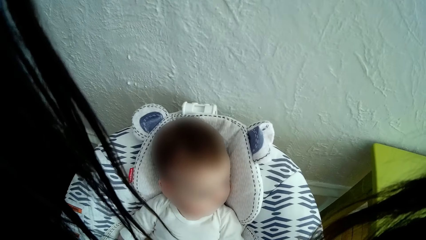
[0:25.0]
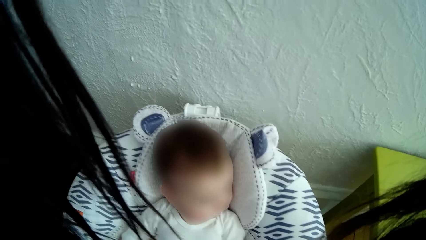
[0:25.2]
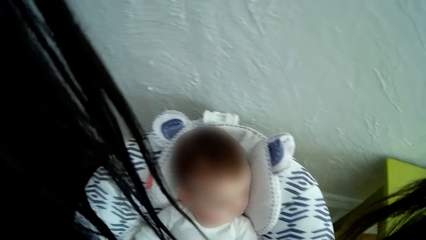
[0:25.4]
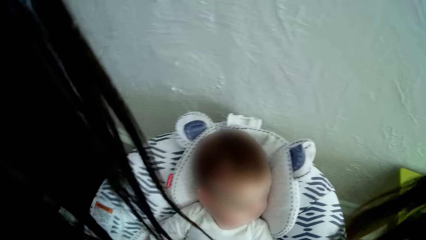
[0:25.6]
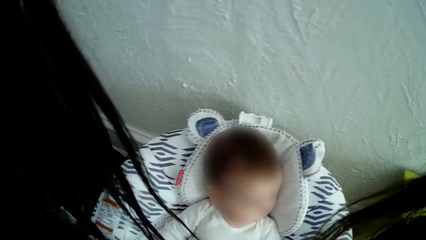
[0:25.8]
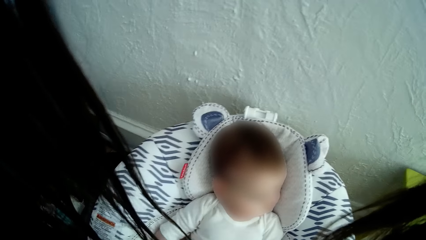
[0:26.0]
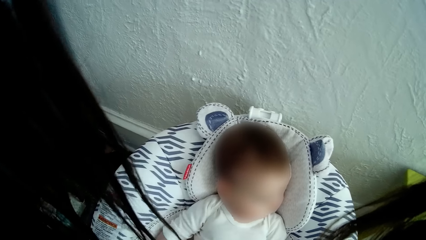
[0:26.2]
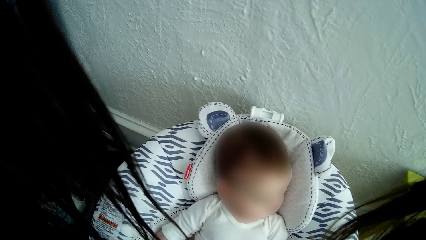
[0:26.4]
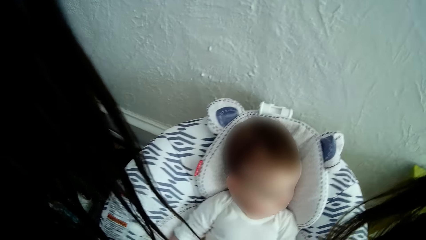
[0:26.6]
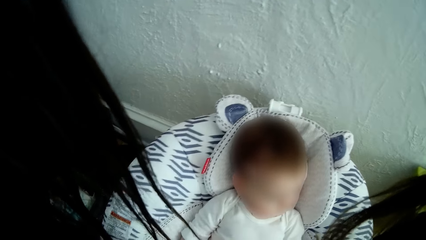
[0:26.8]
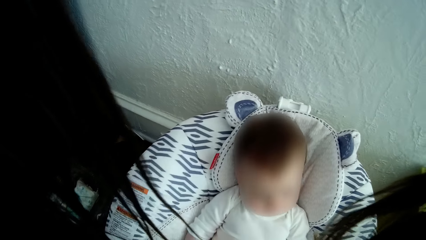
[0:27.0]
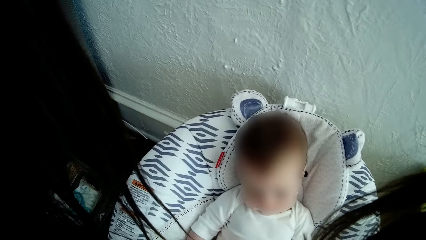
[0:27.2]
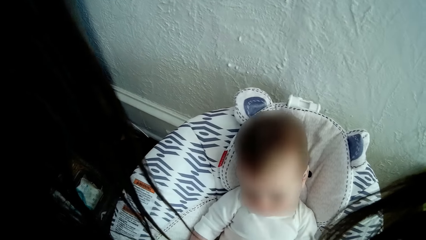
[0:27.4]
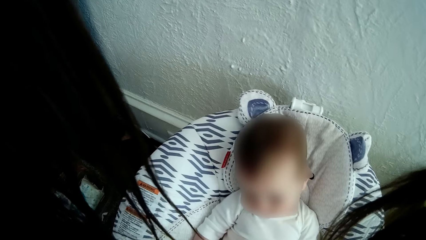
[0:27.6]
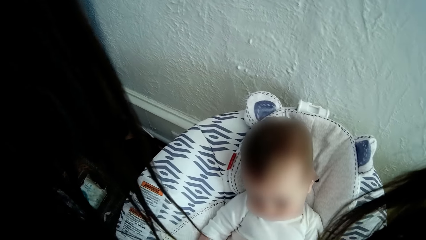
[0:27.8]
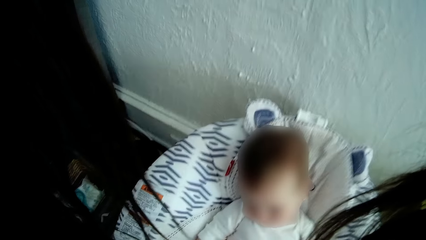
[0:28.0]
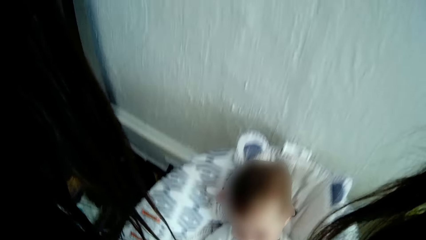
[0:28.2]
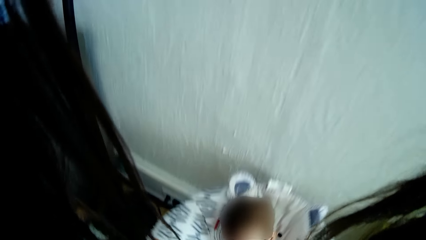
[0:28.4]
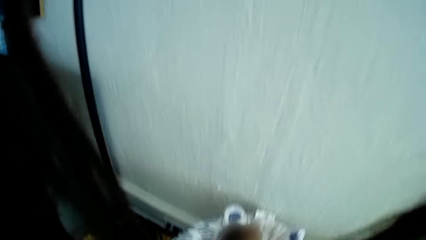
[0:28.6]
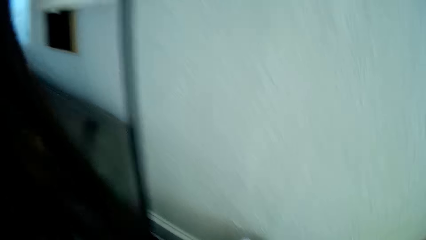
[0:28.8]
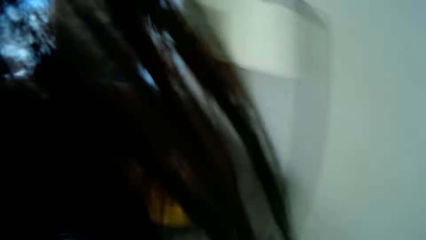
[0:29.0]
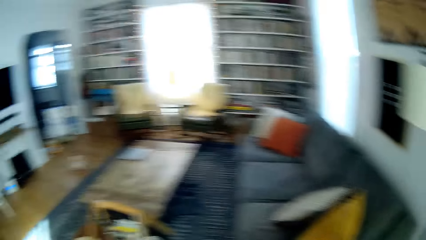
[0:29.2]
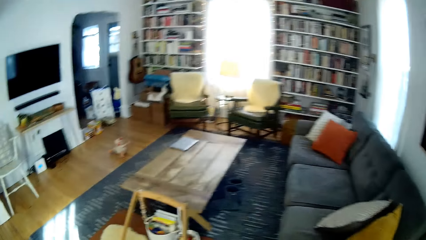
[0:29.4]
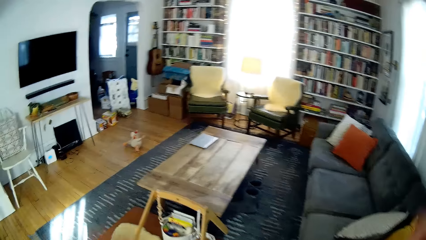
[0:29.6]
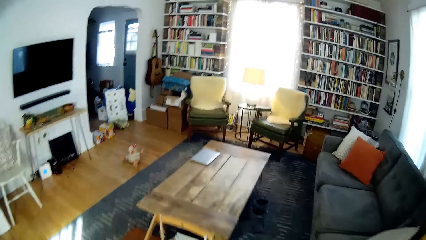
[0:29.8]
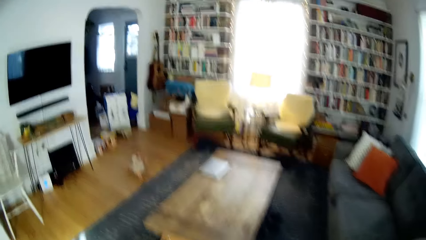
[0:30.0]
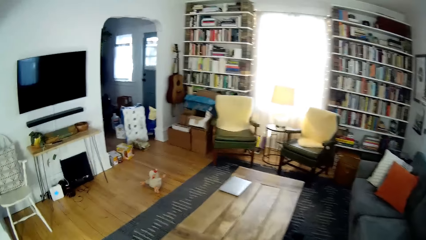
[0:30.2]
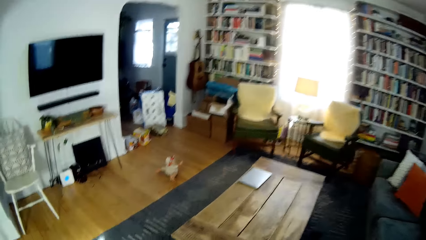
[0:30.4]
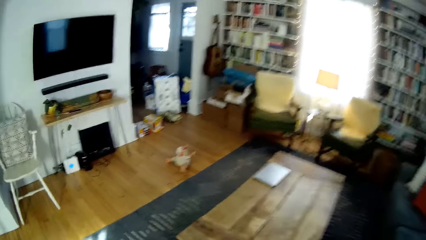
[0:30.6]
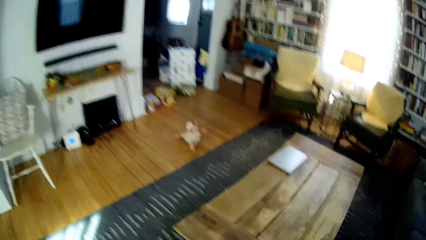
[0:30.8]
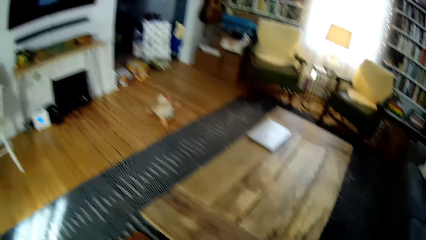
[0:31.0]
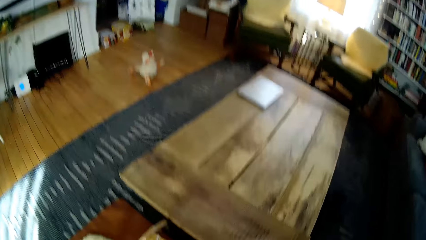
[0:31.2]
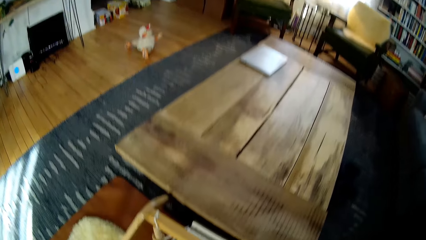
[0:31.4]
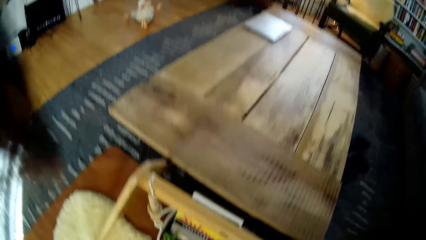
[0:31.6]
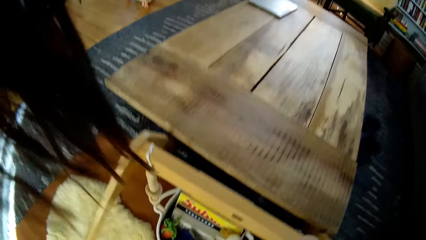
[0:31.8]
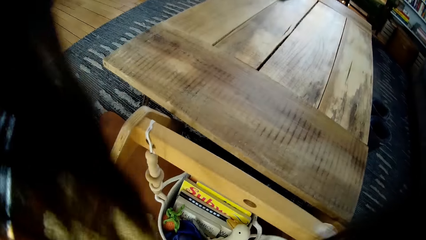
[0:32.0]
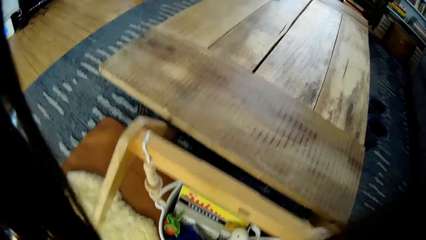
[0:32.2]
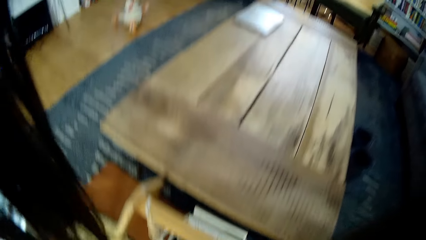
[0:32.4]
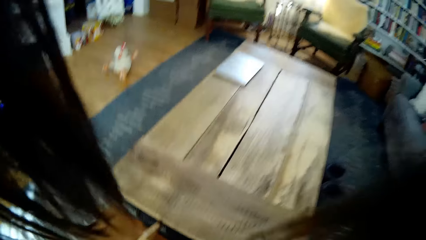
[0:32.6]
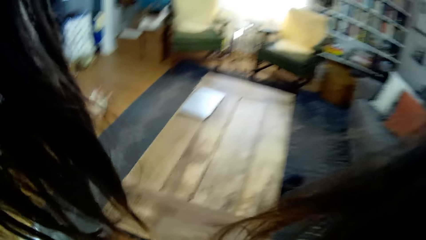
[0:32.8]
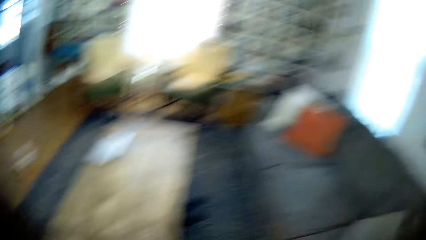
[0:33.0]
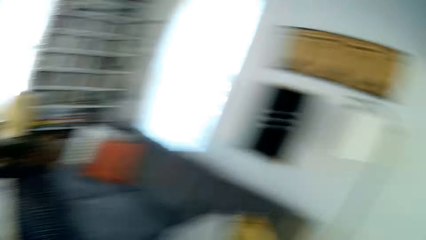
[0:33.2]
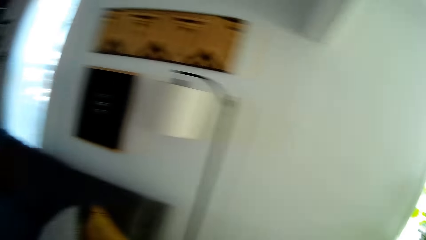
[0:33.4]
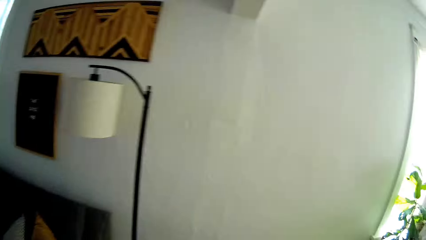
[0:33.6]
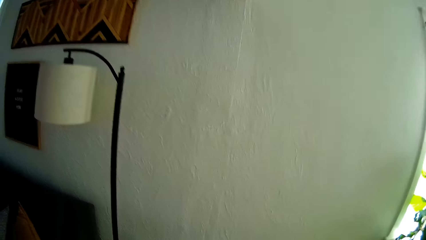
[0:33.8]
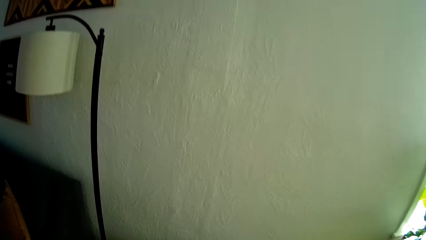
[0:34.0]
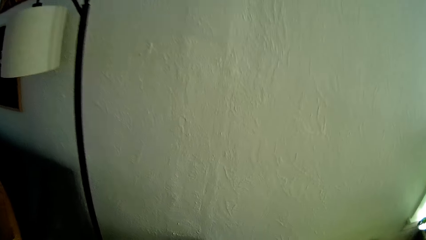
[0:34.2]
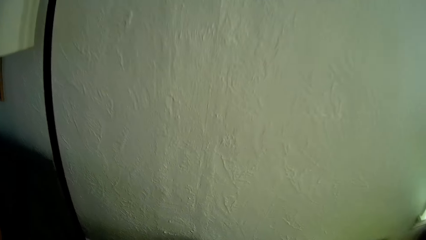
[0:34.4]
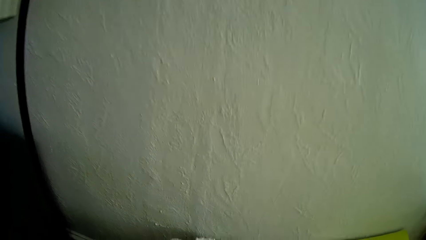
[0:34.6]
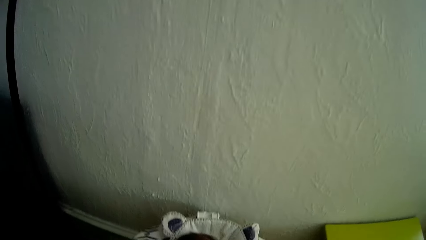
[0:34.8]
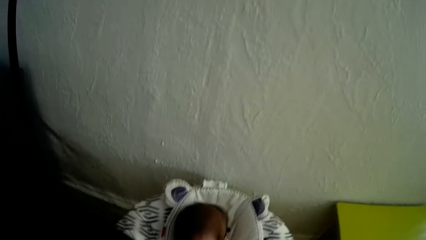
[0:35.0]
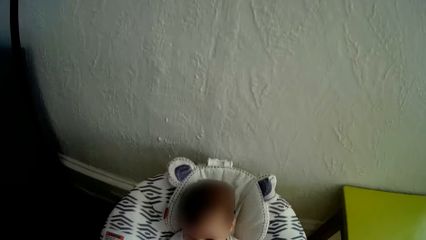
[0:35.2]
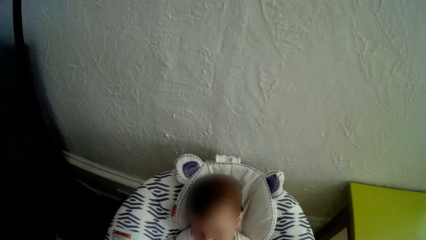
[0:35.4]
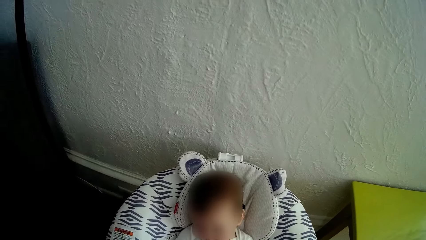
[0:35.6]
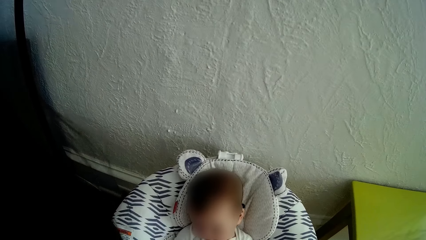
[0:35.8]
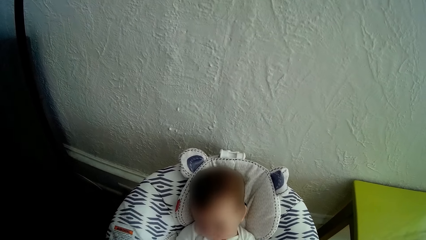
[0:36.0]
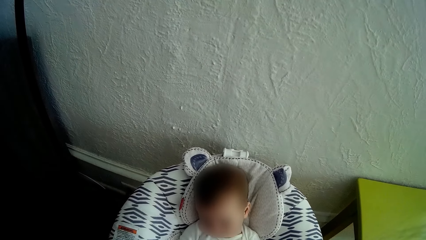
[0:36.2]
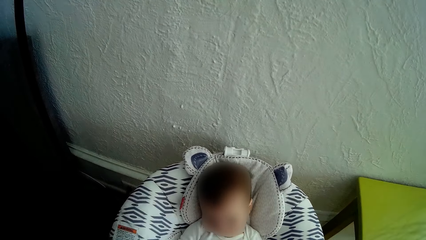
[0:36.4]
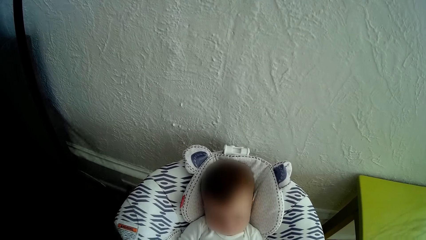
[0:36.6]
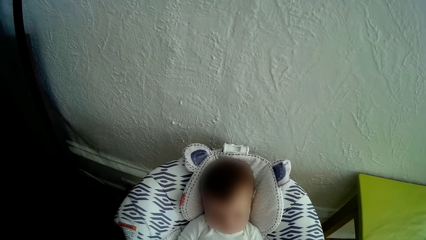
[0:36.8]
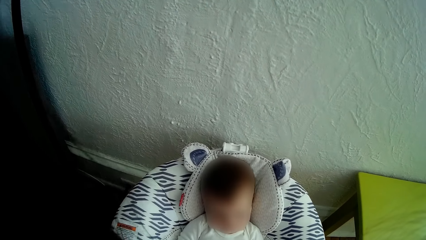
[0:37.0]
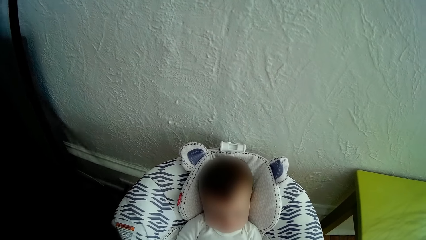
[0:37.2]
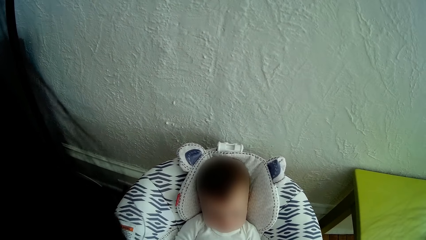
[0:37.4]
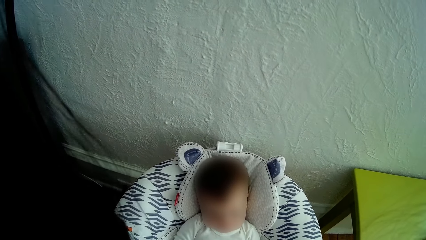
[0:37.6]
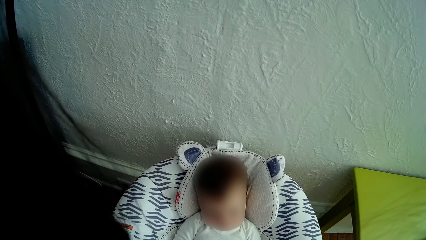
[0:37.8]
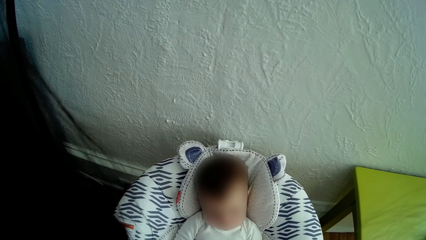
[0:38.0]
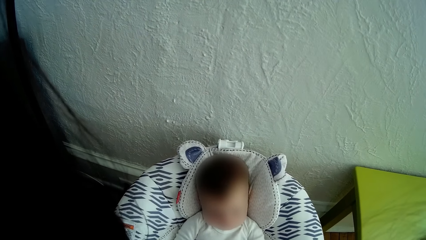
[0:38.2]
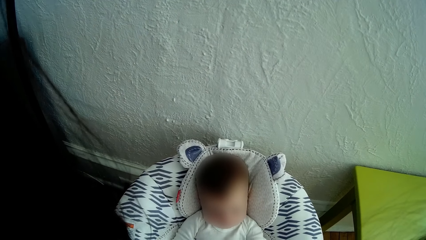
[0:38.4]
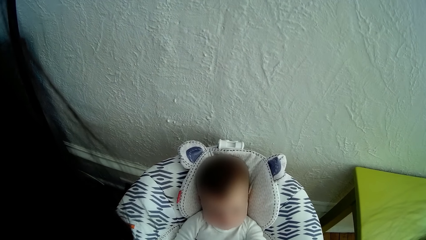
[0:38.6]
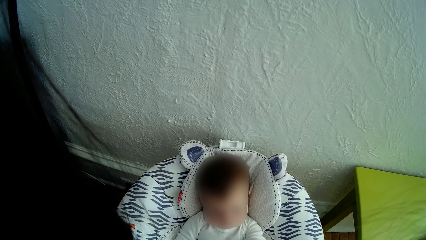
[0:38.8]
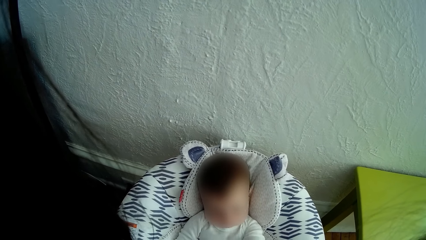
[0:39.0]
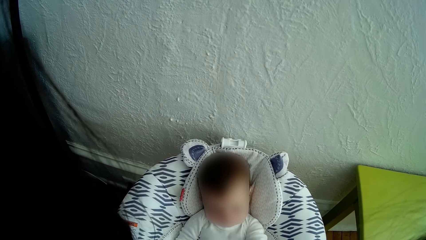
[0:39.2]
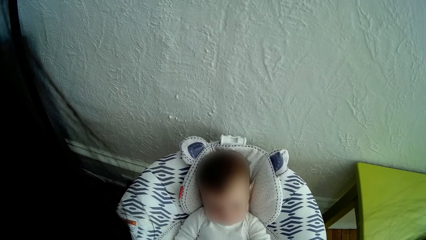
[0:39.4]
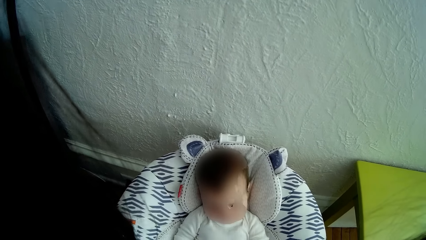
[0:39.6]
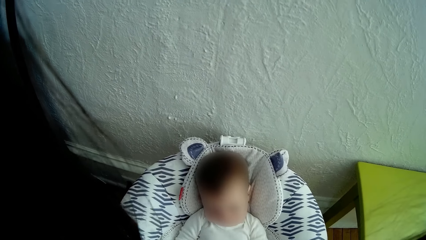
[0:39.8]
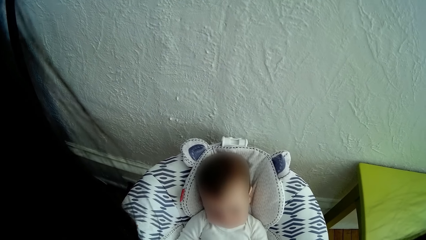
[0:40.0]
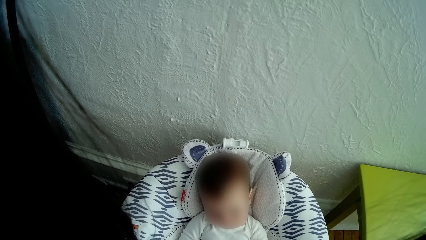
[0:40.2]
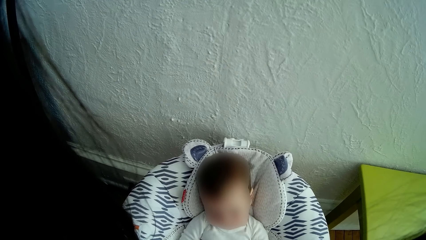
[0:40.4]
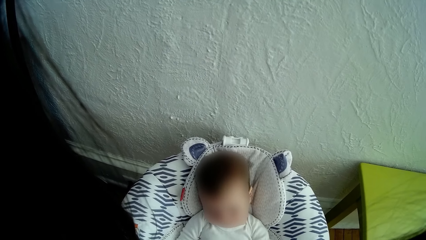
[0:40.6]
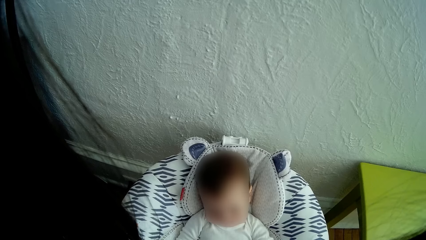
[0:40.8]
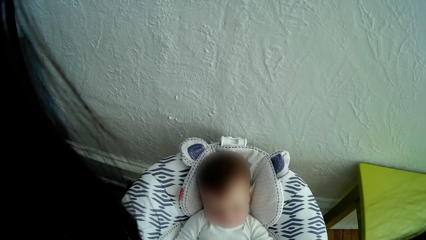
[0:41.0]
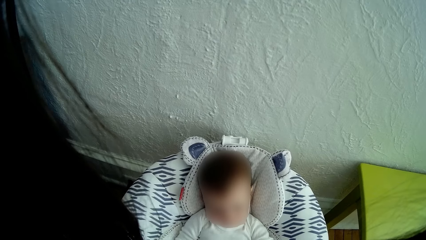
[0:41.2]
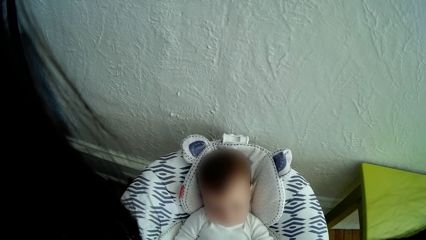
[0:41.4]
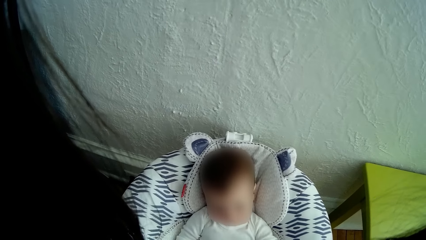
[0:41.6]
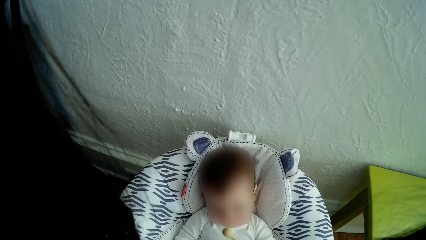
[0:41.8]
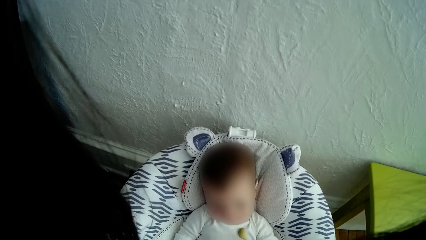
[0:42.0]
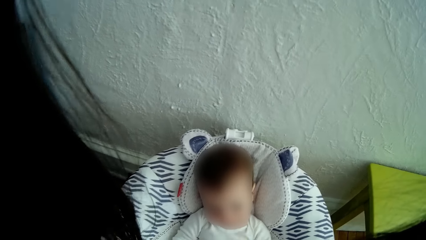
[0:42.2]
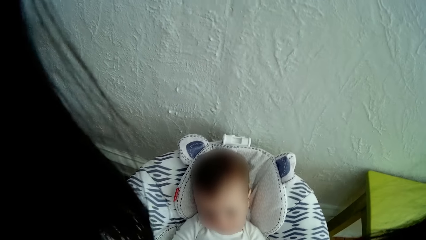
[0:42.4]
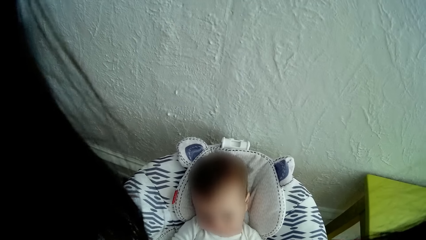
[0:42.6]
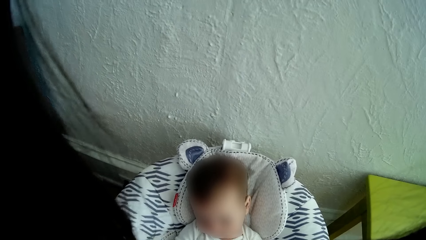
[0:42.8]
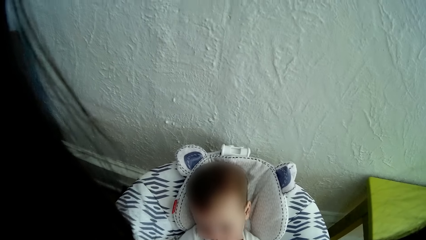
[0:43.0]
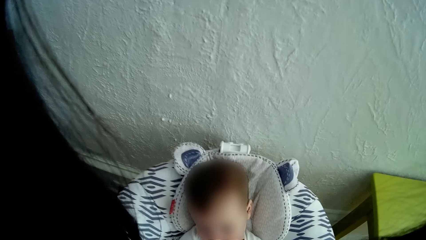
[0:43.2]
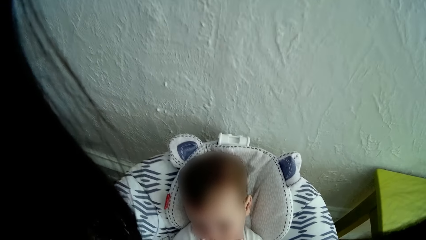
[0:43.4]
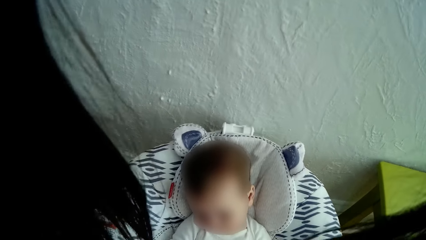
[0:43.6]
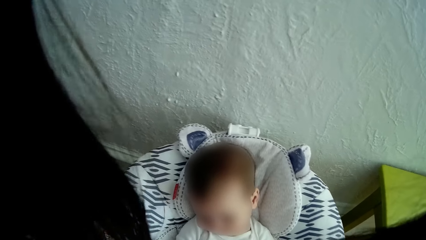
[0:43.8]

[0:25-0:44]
The camera wearer turns around. They turn back. They bend towards the baby.
